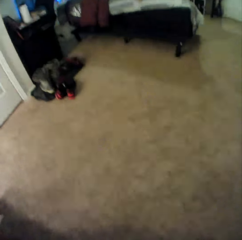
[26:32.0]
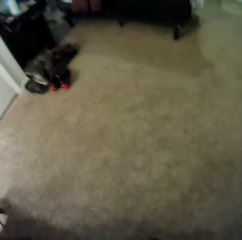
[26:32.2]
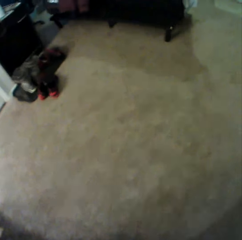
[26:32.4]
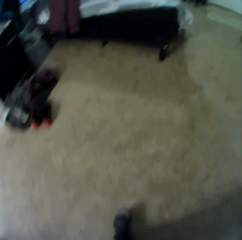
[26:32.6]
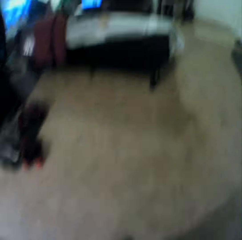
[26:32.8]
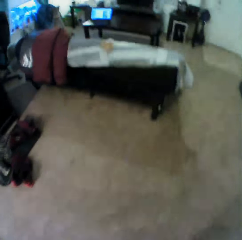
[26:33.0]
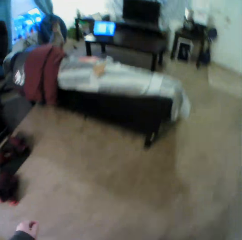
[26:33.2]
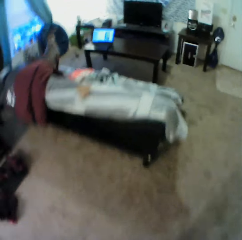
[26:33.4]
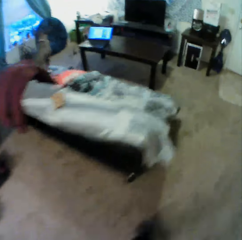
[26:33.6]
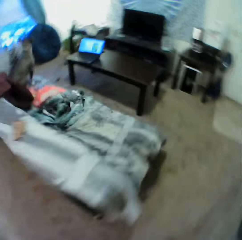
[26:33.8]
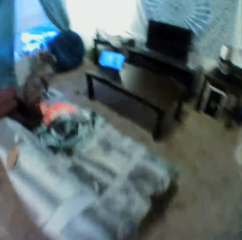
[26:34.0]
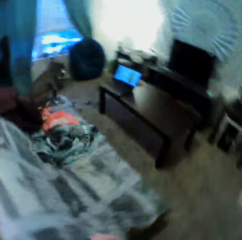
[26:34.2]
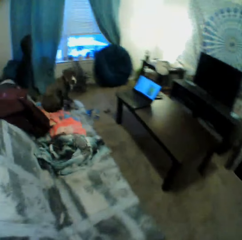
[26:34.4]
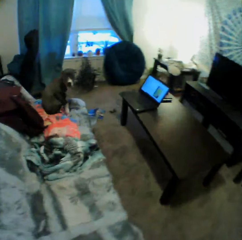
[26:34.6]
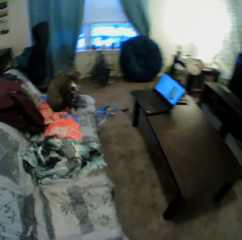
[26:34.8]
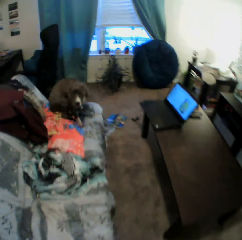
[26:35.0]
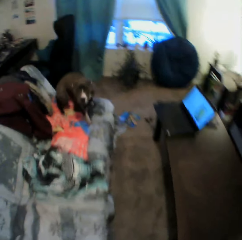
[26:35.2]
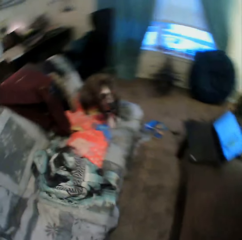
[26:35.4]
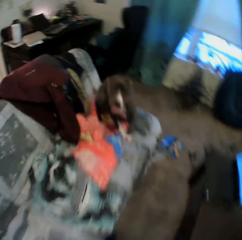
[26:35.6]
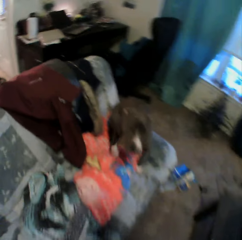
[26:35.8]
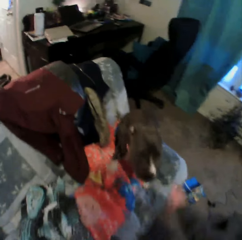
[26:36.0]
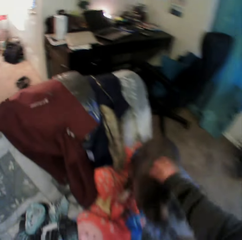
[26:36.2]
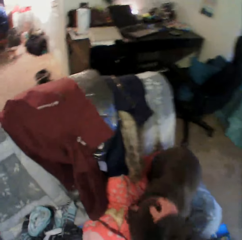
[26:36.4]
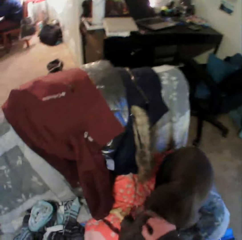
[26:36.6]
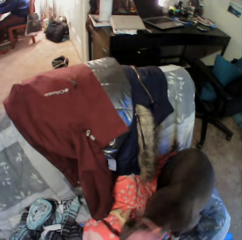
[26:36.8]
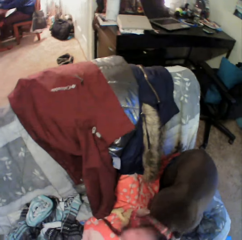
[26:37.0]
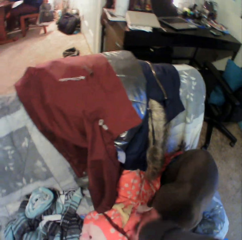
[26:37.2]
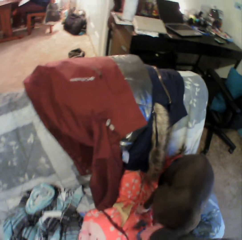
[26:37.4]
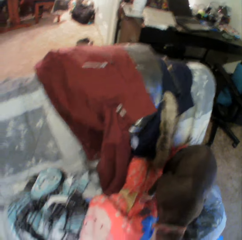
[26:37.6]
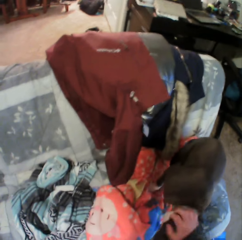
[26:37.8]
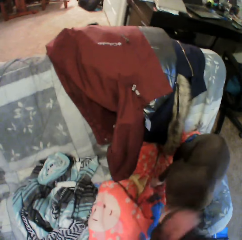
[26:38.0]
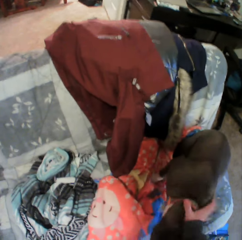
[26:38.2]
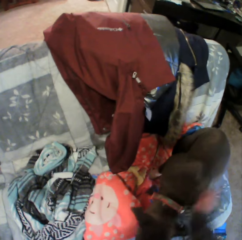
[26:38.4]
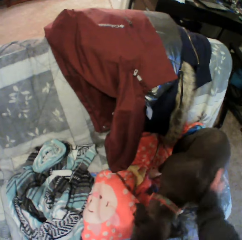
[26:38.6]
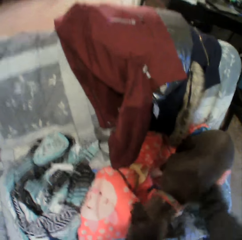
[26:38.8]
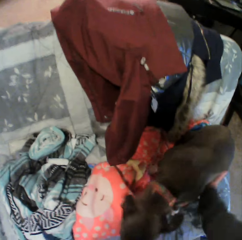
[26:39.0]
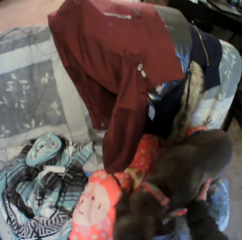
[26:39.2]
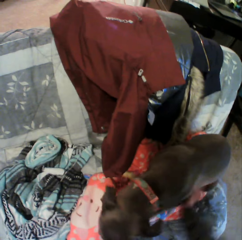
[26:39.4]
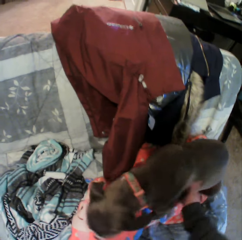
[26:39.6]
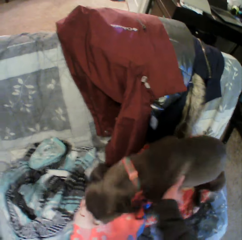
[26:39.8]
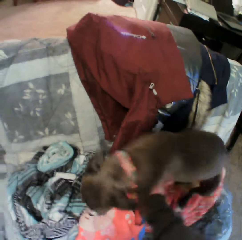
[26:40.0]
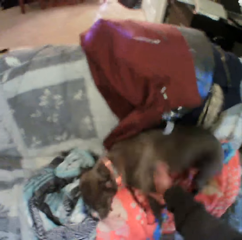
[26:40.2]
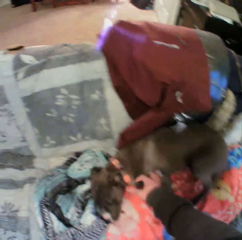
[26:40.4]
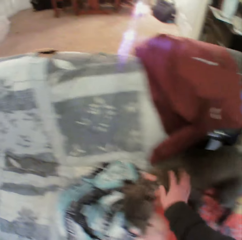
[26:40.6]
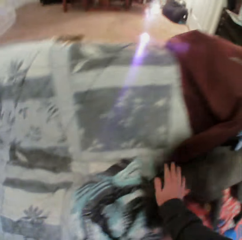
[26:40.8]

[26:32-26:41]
The camera wearer walks towards a living room. The black dog walks on the couch. The camera wearer pets the black dog in the room with his right hand.

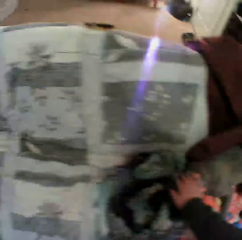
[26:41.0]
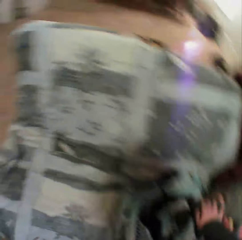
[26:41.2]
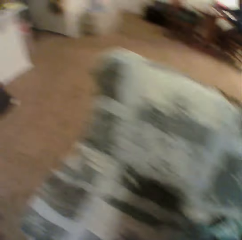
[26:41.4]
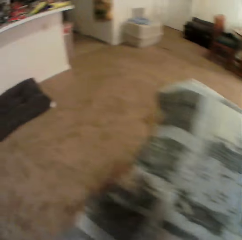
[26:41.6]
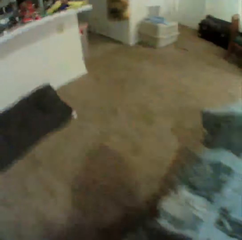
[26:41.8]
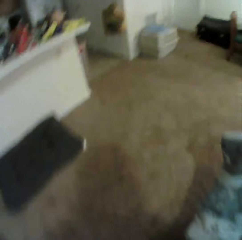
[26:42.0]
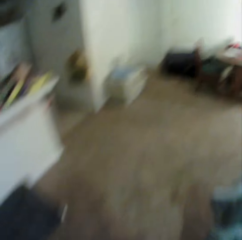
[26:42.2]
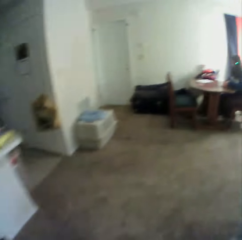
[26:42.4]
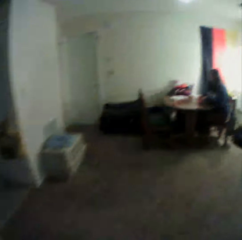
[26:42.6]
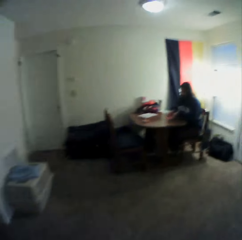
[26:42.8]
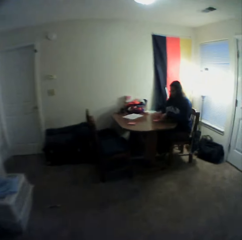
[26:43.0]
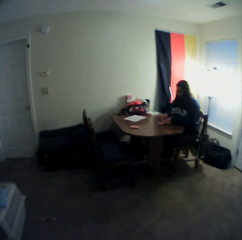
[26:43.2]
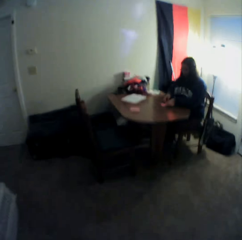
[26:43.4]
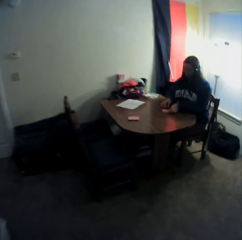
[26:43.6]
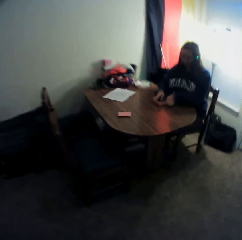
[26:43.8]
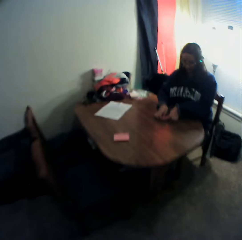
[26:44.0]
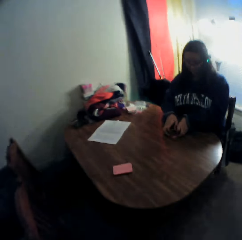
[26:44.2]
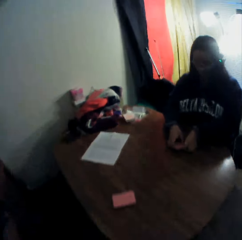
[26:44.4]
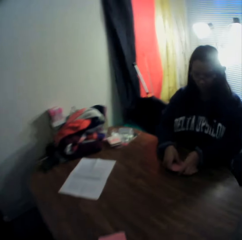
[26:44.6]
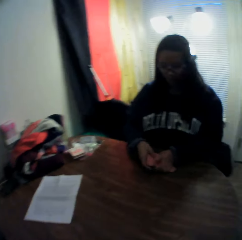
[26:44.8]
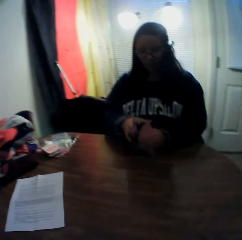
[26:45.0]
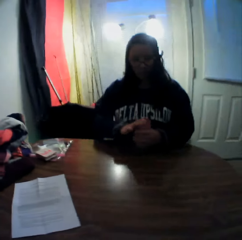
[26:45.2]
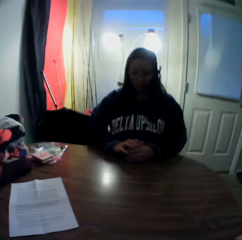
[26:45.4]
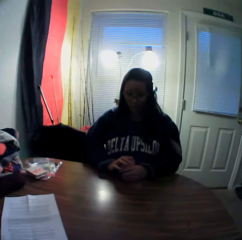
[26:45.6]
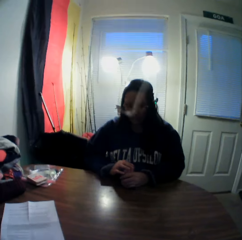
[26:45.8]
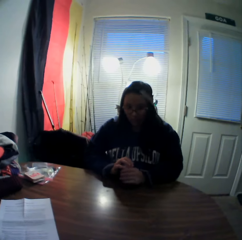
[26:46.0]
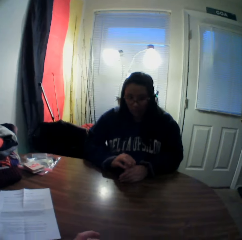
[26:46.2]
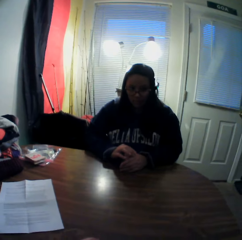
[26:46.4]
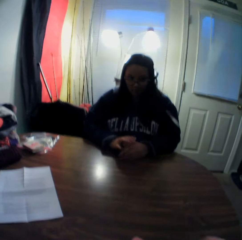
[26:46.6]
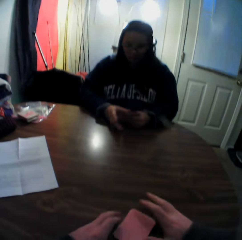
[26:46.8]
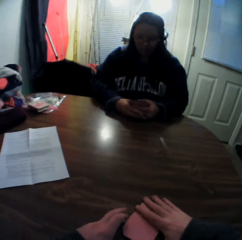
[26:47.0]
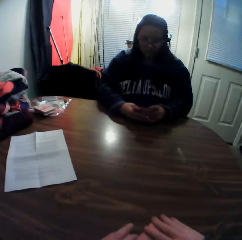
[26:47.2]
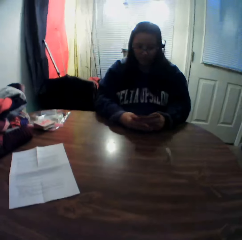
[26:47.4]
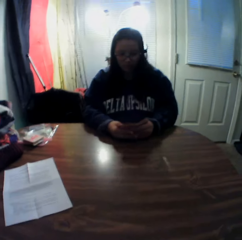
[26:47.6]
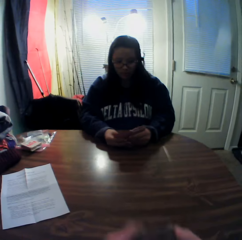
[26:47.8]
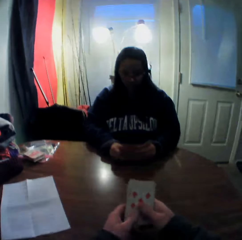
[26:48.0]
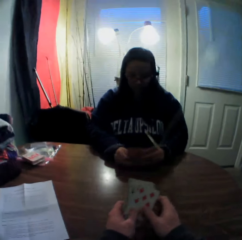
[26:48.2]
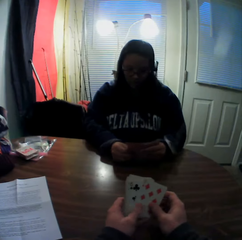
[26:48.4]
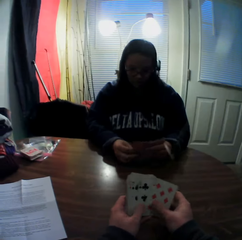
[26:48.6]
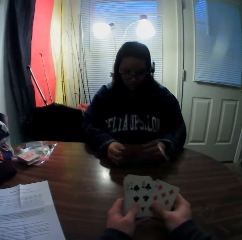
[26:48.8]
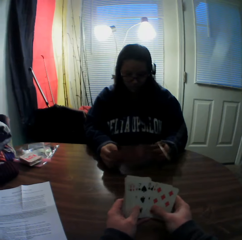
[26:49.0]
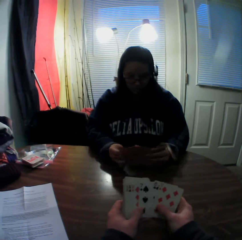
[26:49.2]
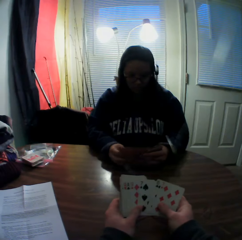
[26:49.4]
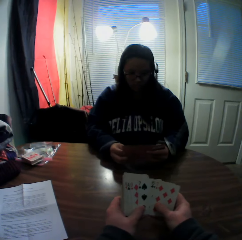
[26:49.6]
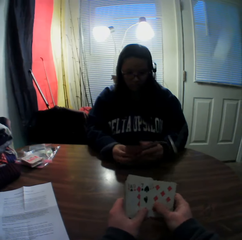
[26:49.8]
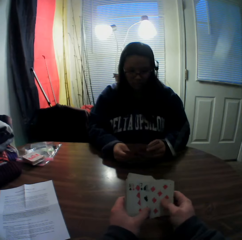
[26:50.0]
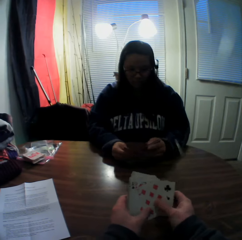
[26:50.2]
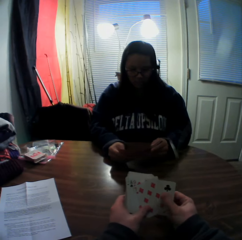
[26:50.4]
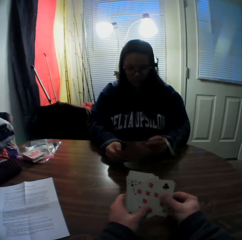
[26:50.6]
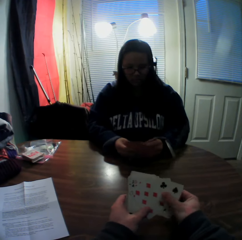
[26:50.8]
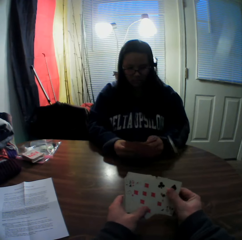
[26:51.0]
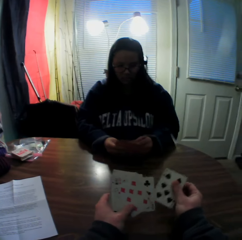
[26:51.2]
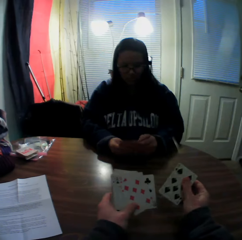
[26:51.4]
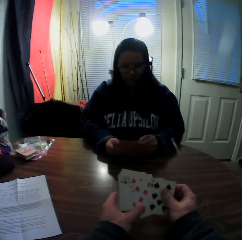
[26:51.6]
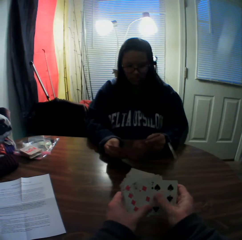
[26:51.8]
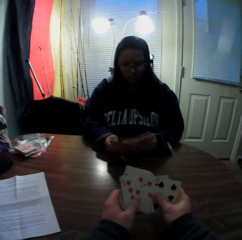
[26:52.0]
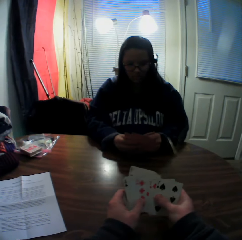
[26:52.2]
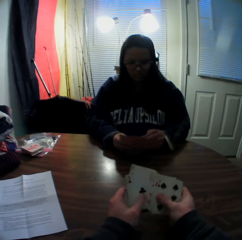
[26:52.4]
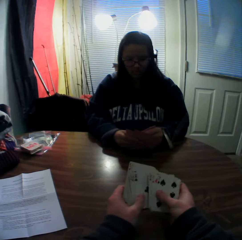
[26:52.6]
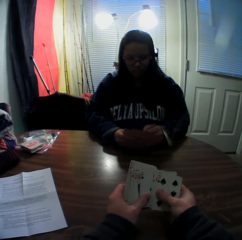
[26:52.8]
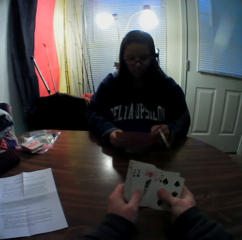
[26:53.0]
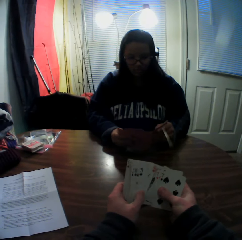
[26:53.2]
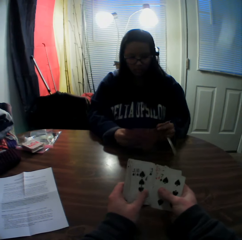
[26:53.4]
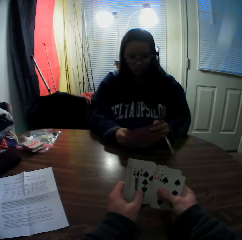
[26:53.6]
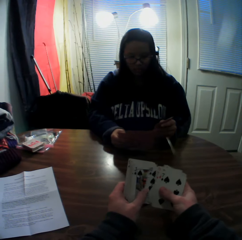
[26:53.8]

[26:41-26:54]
The camera wearer walks around the room and walks towards the table. A woman sits in the room. The woman packs the stack of cards on the table with both hands and picks playing cards from the table. The camera wearer sits in the room. The woman holds the playing cards. The camera wearer slides playing cards on the table and packs the stack of cards on the table with his right hand. The woman flips through the stack of cards in her hands. The camera wearer holds the playing cards and moves the playing cards on his hand. The woman moves playing cards on her hand. The camera wearer flips through the stack of cards in his hands.

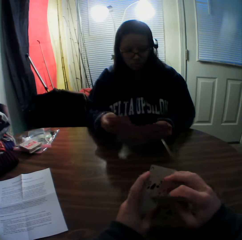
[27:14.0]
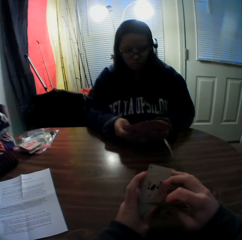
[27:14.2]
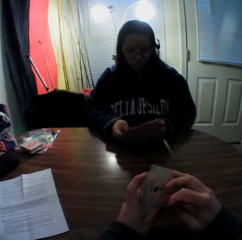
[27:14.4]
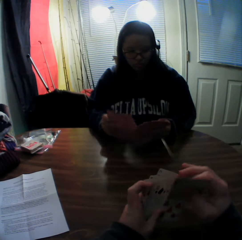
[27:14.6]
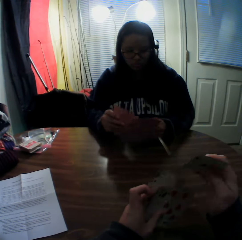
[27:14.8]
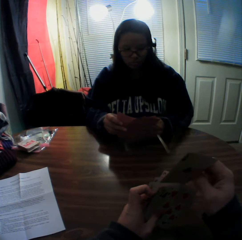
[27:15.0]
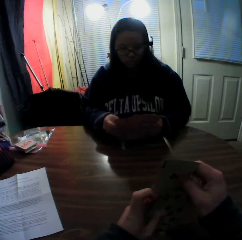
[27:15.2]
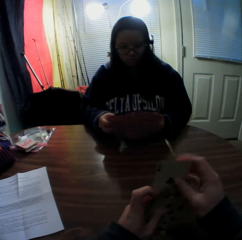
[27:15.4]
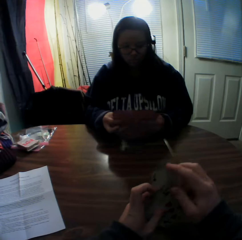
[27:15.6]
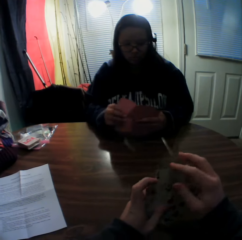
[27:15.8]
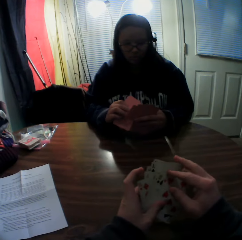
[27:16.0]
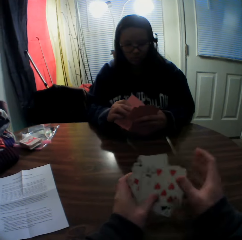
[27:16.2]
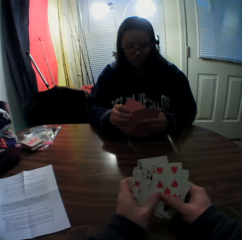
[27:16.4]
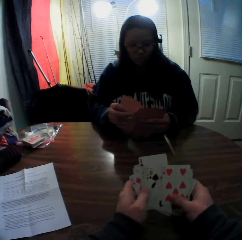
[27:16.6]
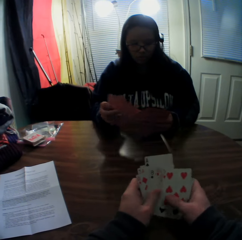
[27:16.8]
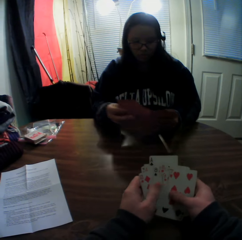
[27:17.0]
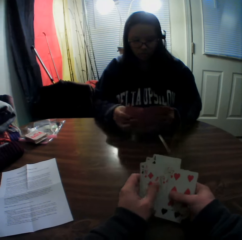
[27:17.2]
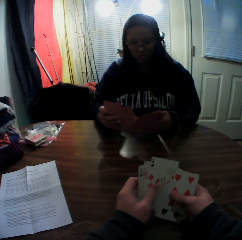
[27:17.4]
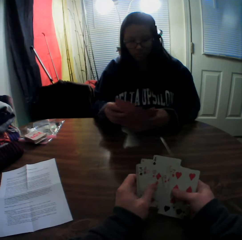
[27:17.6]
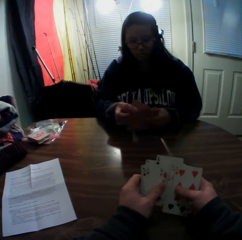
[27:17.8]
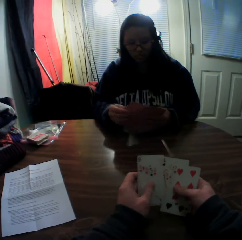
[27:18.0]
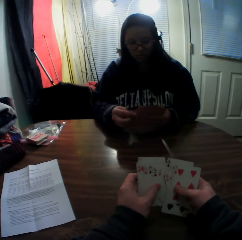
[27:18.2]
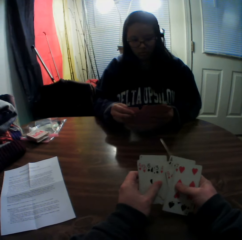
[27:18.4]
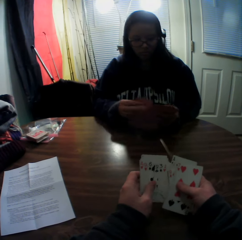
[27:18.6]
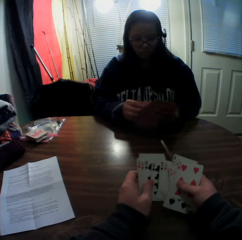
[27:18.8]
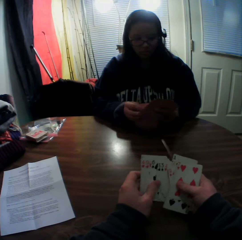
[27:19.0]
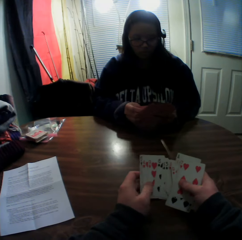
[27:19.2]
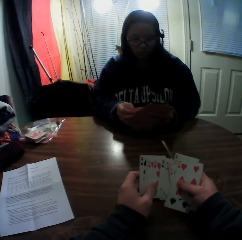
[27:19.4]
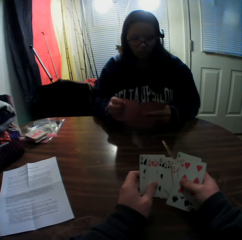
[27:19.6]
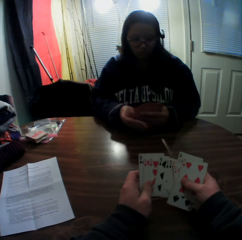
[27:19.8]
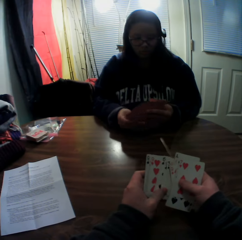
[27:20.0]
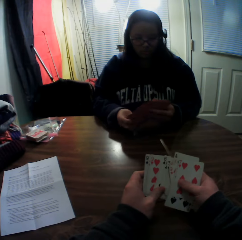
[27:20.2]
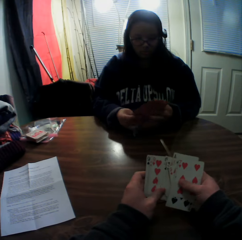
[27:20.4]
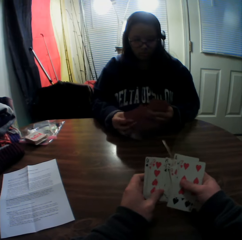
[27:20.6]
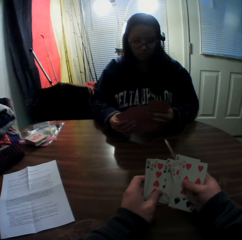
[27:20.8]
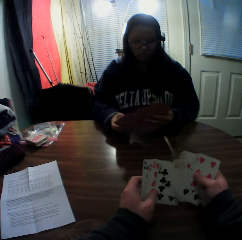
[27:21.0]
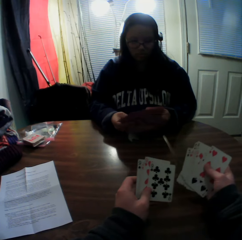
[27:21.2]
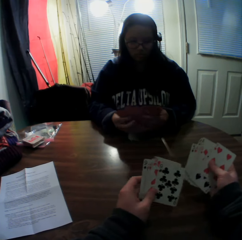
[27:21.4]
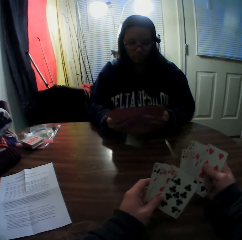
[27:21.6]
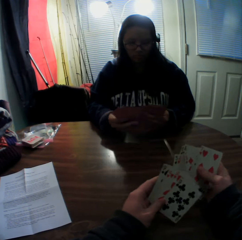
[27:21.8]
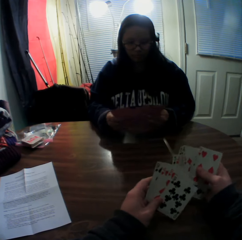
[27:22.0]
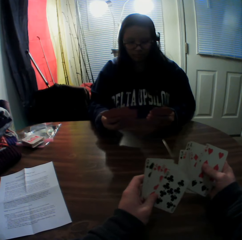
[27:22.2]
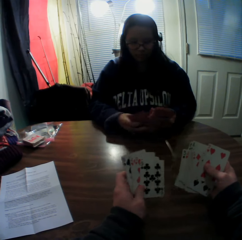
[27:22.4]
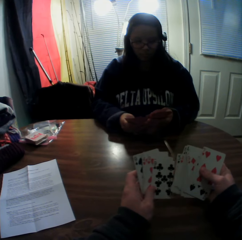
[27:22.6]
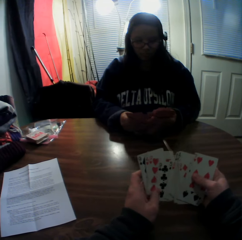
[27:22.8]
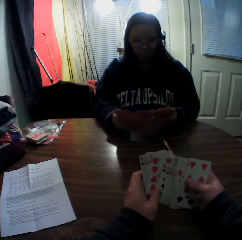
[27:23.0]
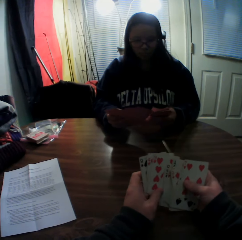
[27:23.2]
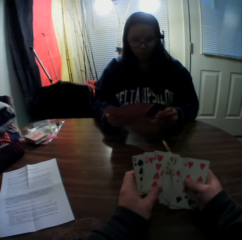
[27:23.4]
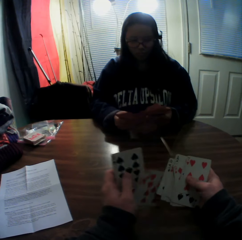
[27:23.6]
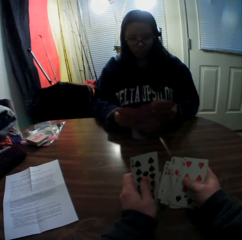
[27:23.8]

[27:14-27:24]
The camera wearer inserts the playing card in the other playing cards. He holds playing cards with his right hand.
